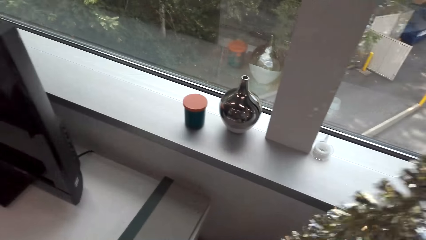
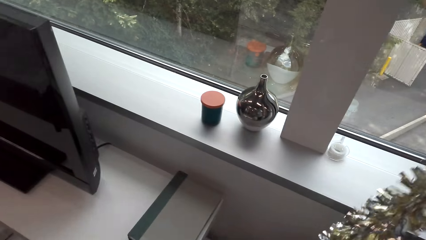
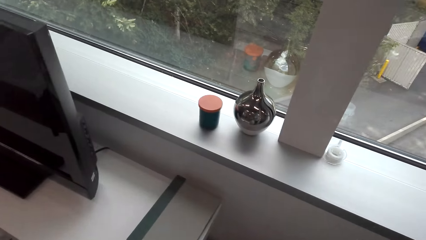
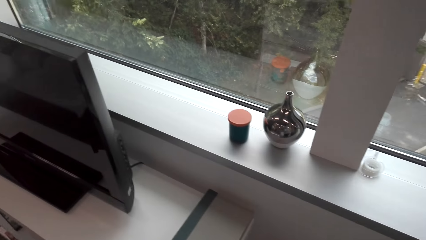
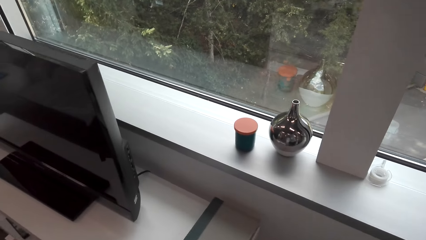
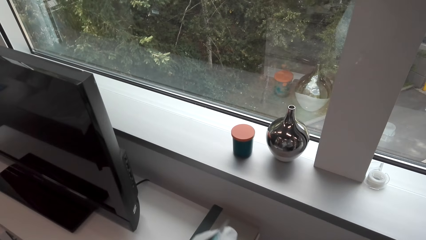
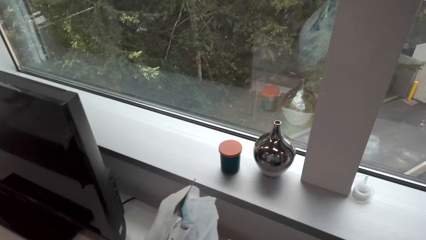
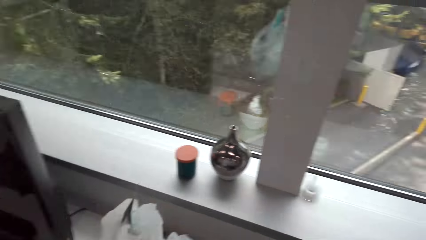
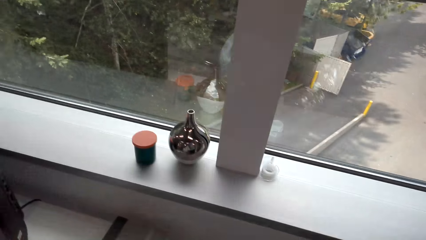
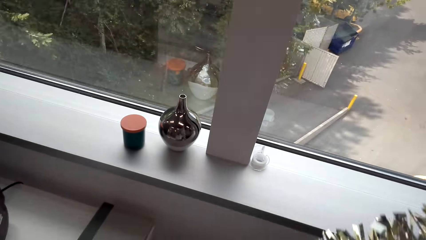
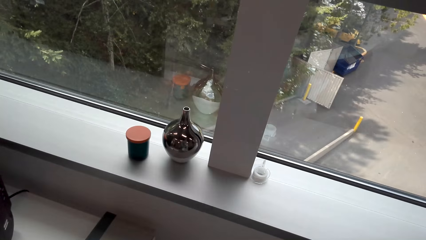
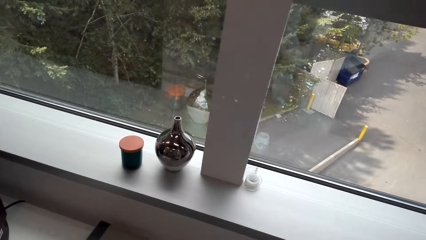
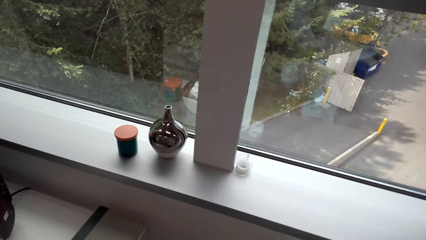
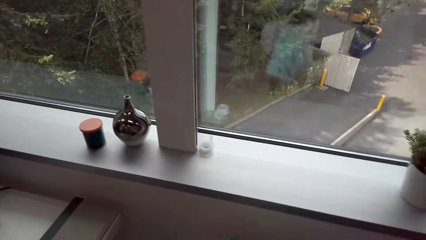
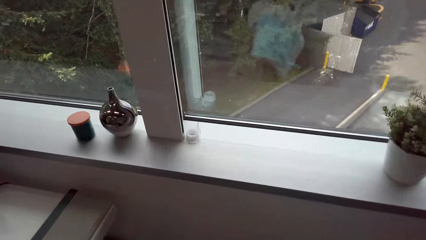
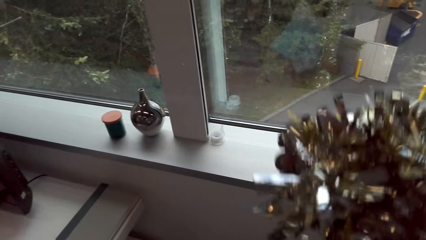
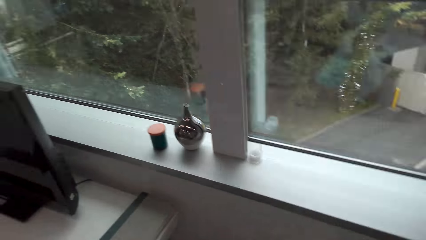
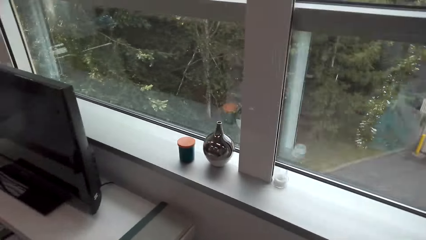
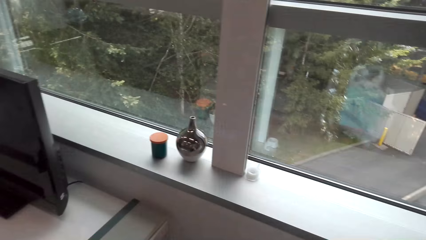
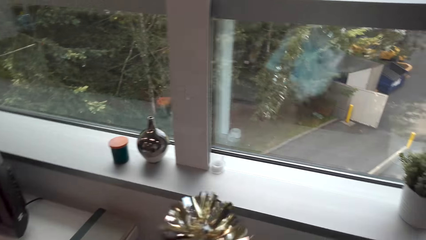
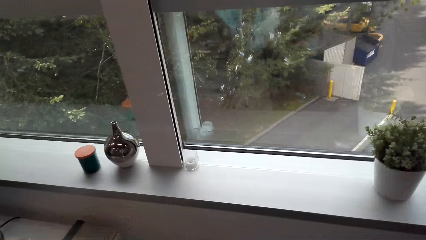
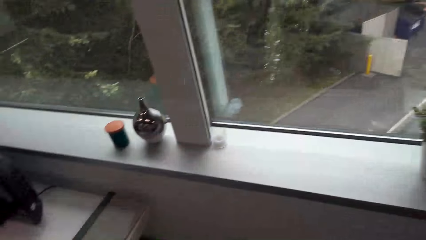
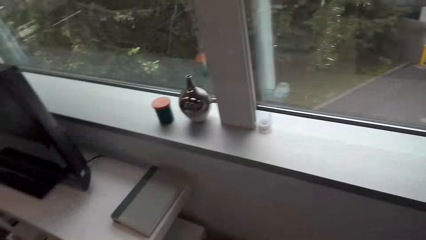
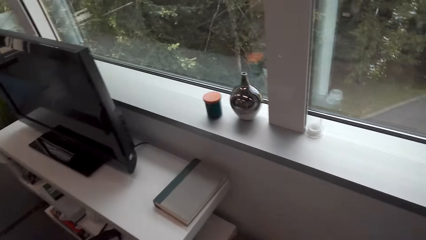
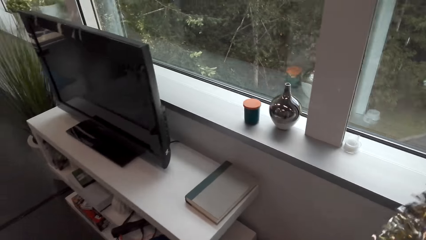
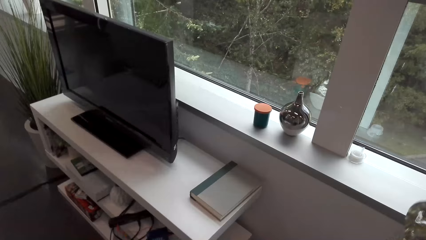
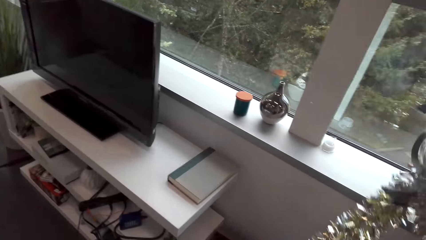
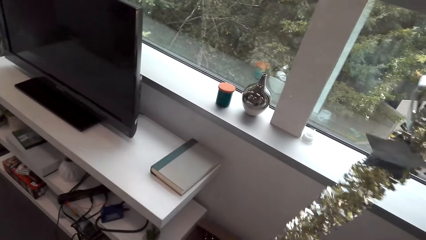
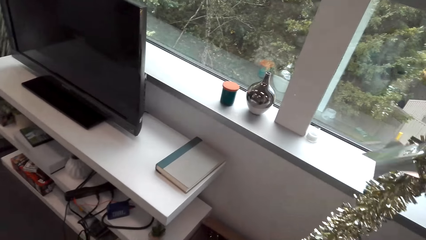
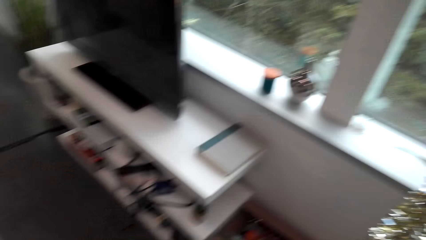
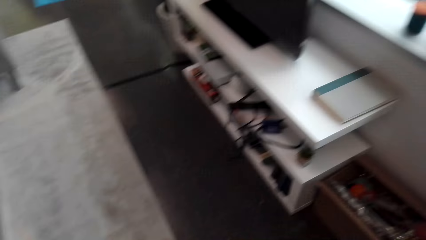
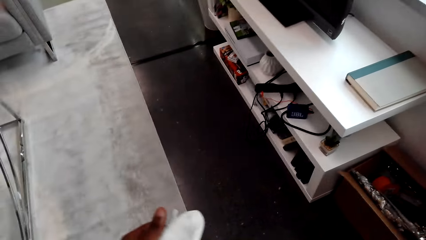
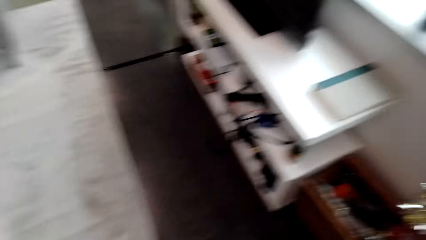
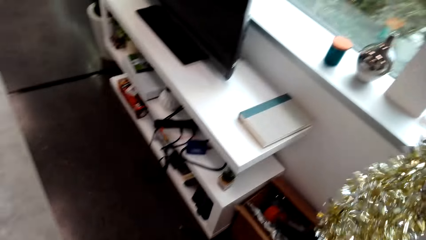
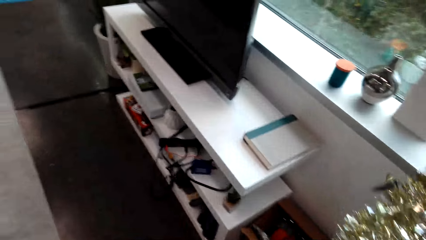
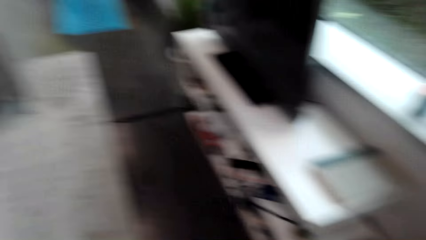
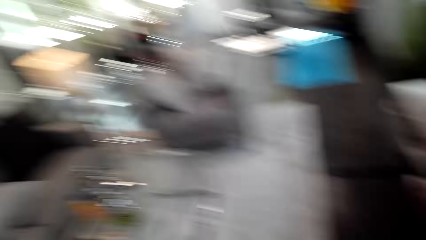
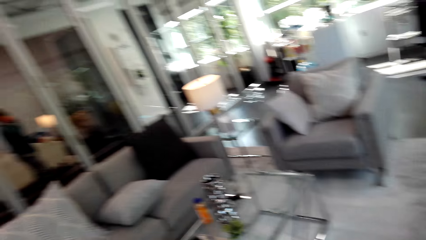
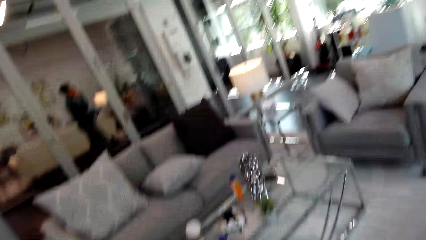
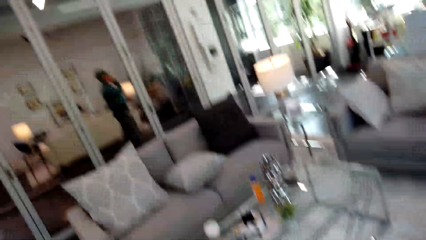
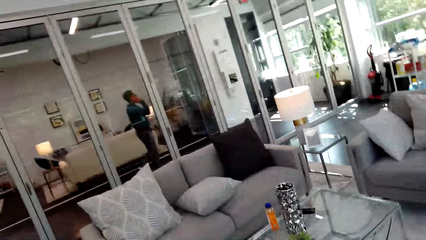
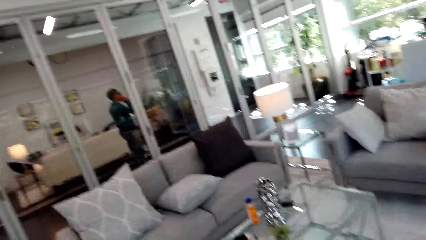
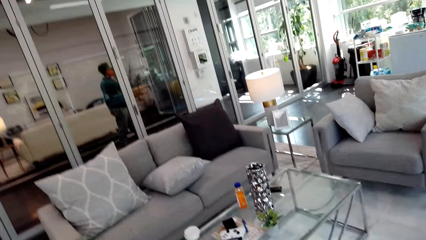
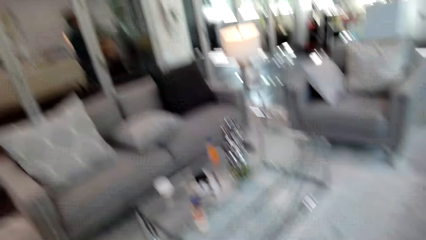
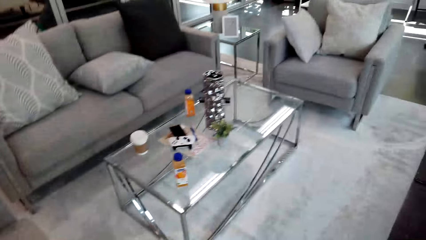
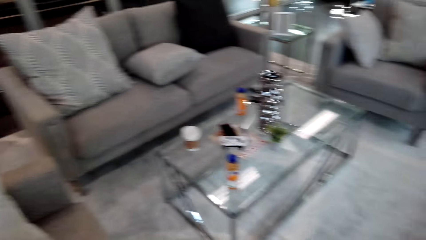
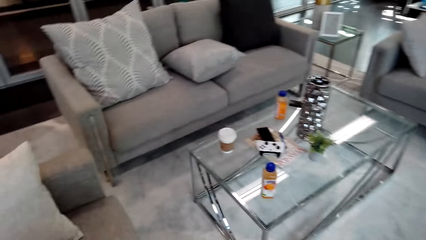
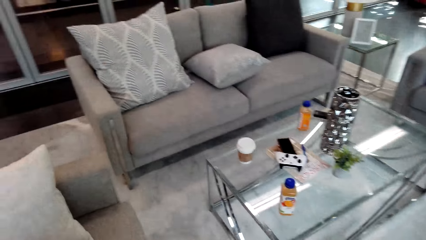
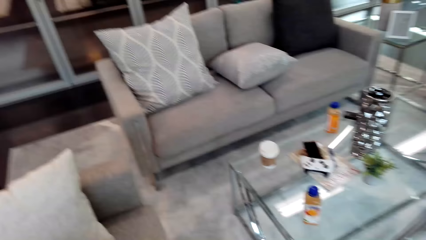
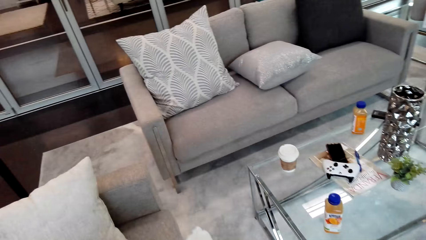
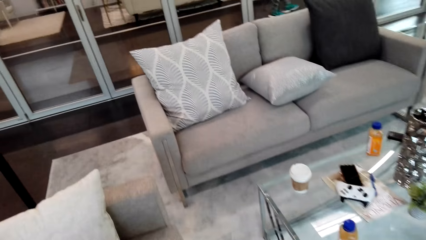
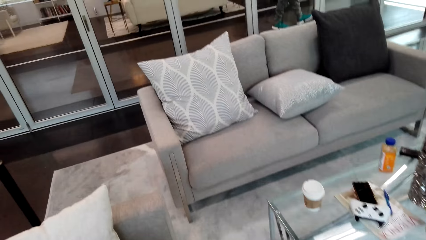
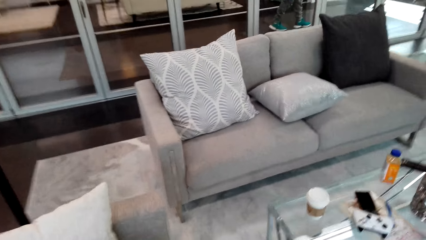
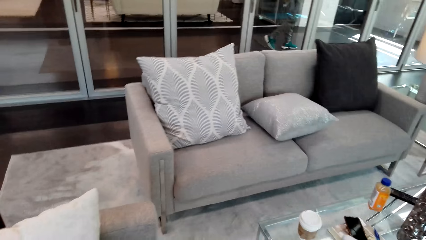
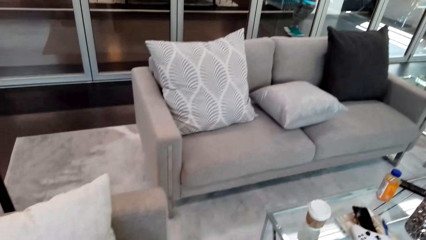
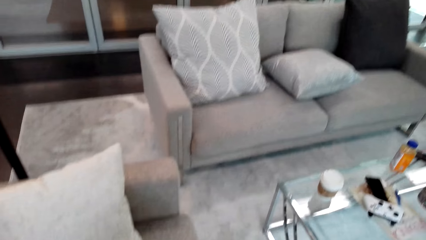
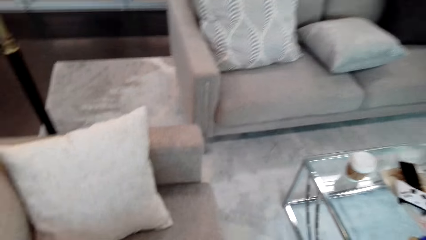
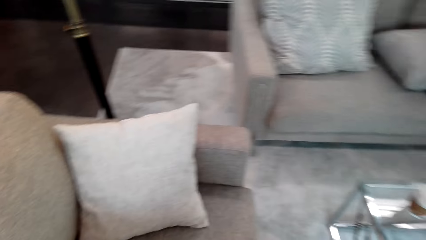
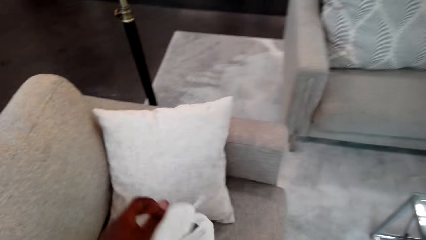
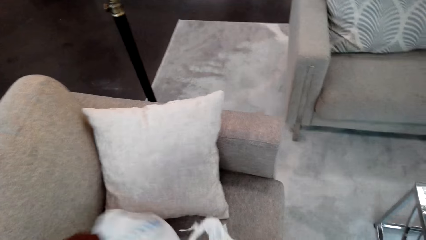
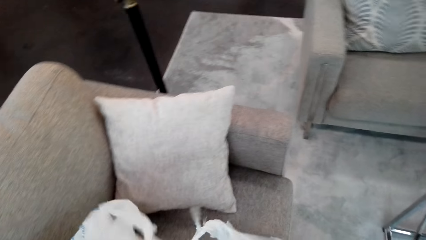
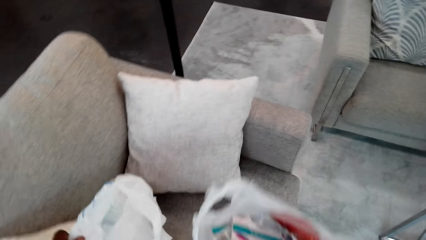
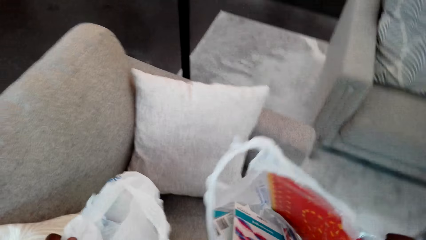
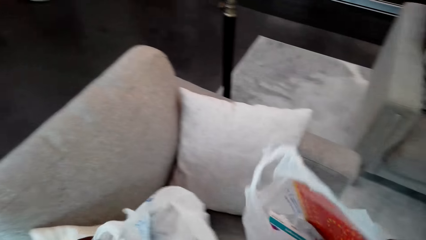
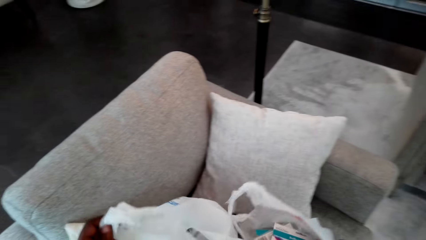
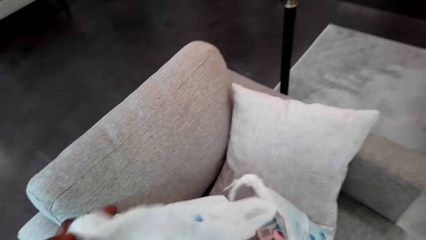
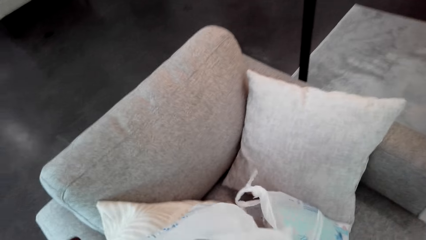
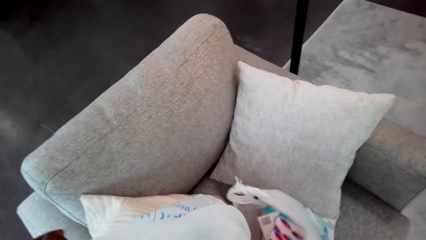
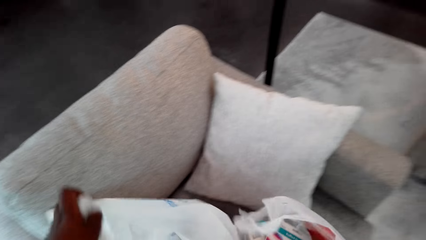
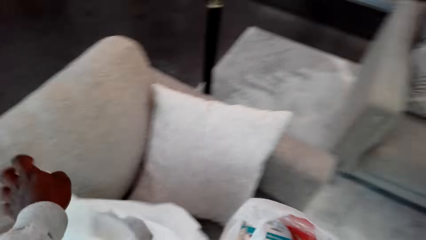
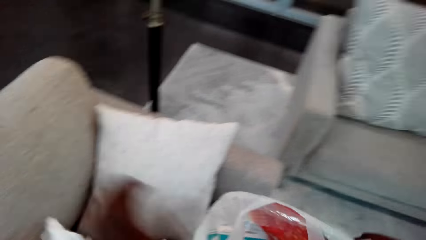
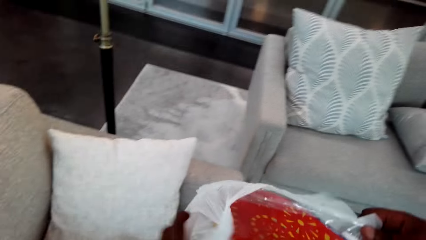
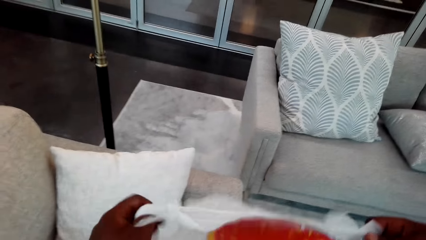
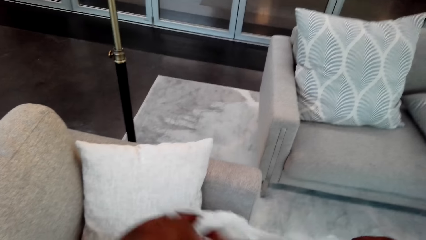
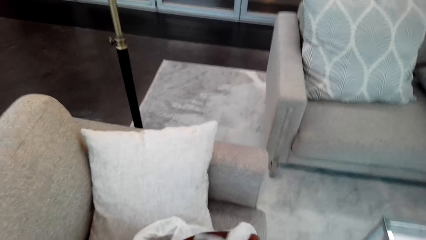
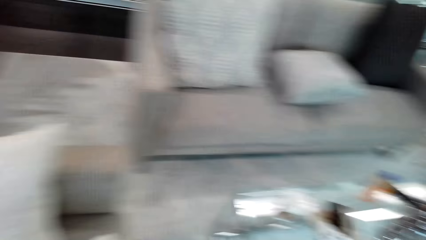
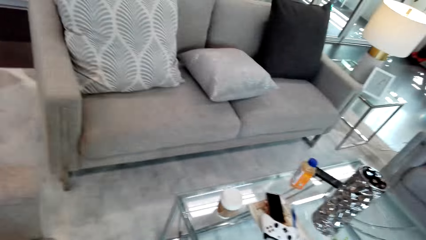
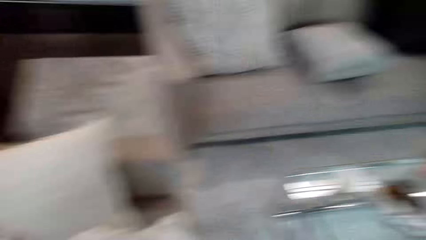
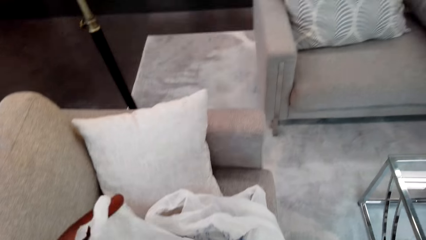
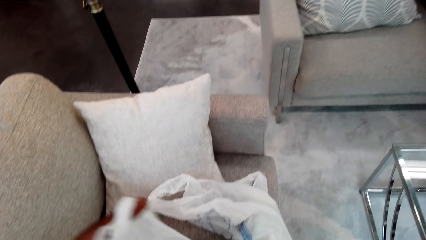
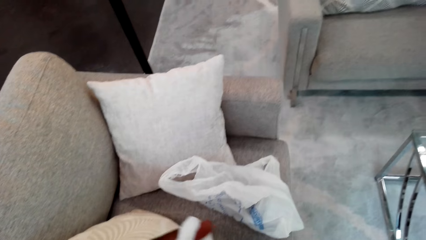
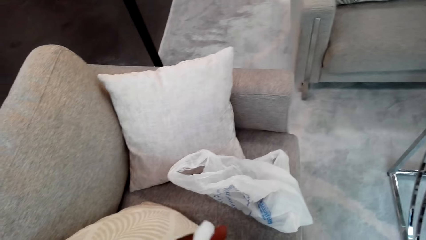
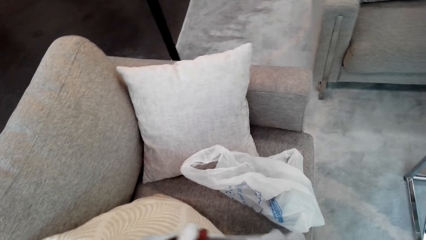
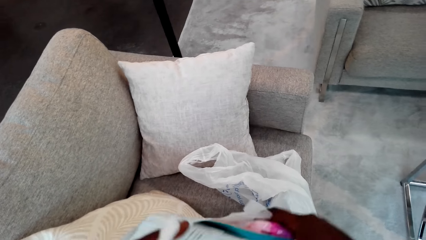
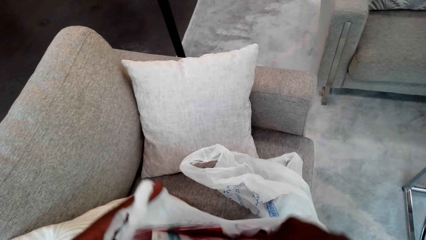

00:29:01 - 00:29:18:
The camera wearer lifts the garland. They look around the house. They walk. They check inside the polythene bags. They unfold the polythene paper.
